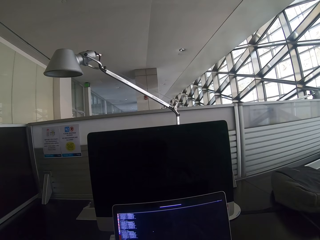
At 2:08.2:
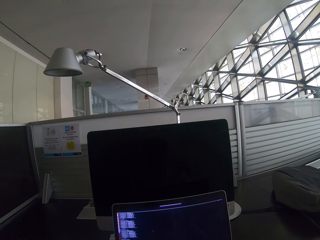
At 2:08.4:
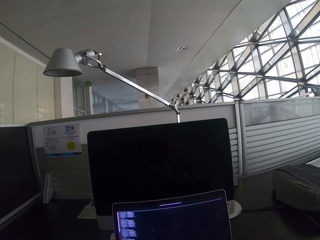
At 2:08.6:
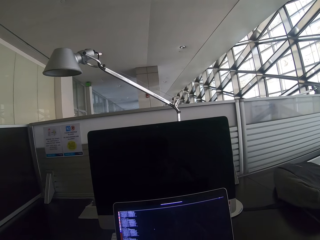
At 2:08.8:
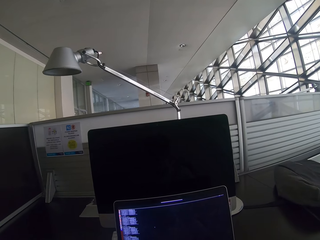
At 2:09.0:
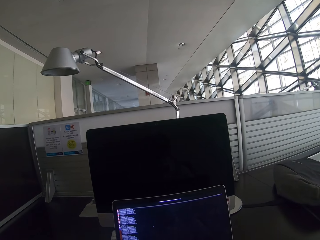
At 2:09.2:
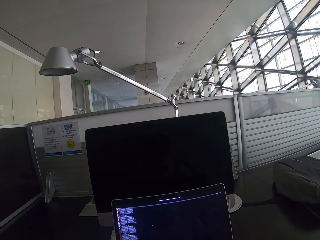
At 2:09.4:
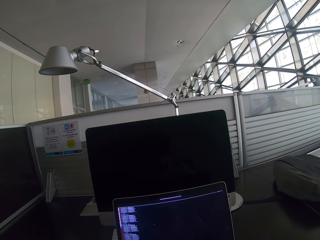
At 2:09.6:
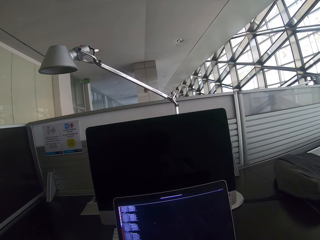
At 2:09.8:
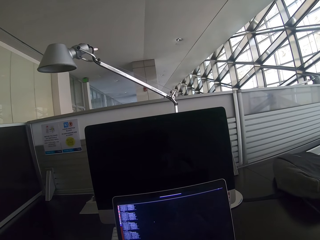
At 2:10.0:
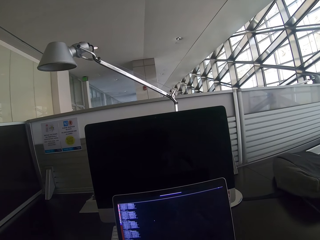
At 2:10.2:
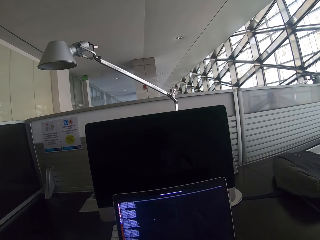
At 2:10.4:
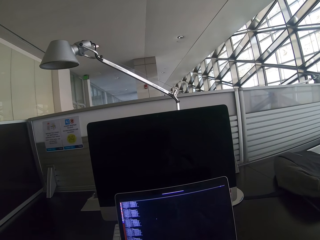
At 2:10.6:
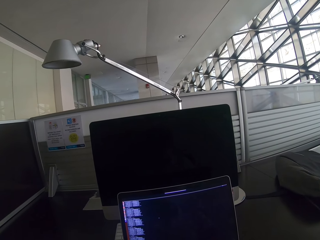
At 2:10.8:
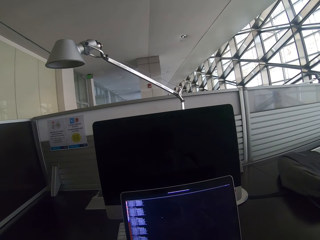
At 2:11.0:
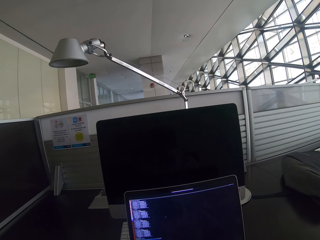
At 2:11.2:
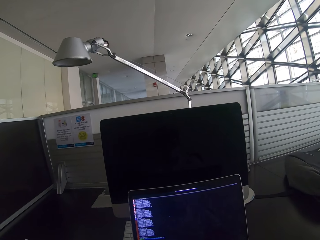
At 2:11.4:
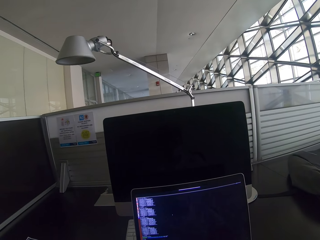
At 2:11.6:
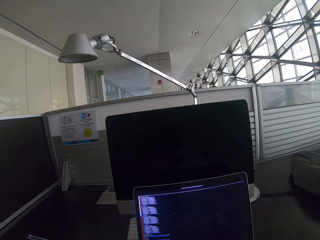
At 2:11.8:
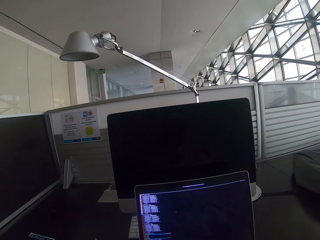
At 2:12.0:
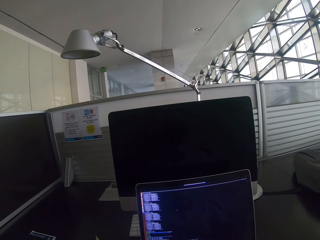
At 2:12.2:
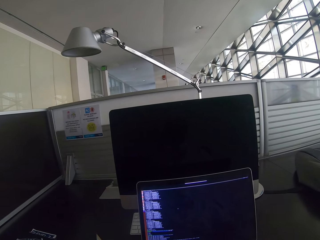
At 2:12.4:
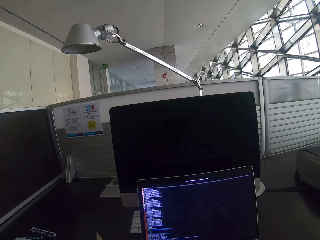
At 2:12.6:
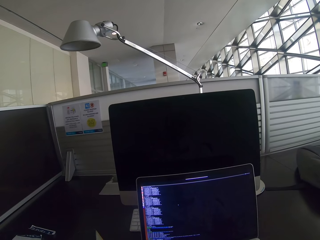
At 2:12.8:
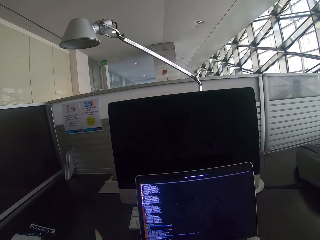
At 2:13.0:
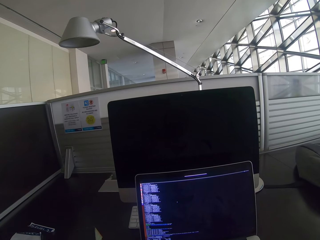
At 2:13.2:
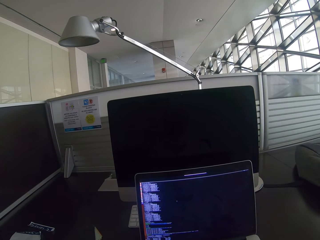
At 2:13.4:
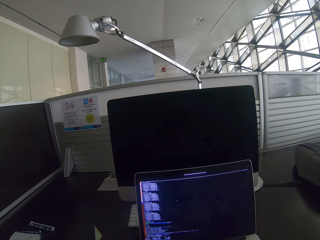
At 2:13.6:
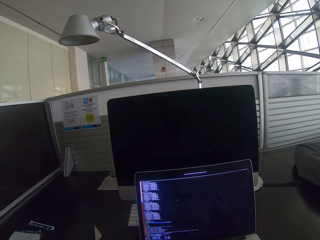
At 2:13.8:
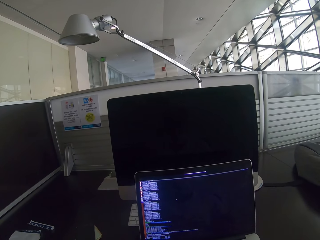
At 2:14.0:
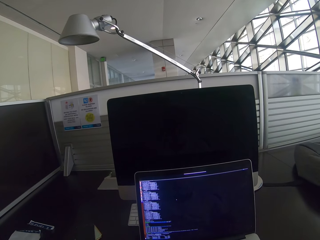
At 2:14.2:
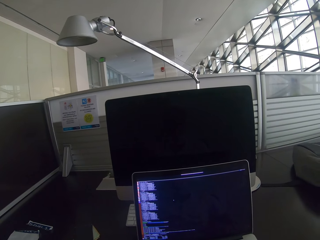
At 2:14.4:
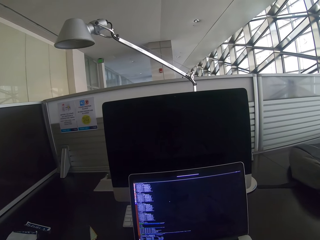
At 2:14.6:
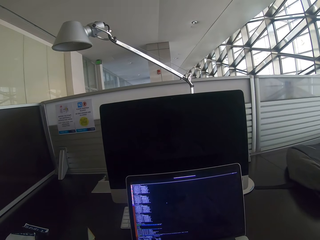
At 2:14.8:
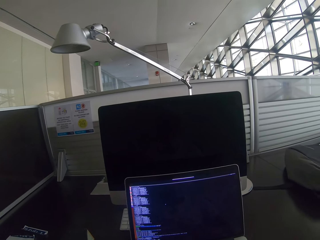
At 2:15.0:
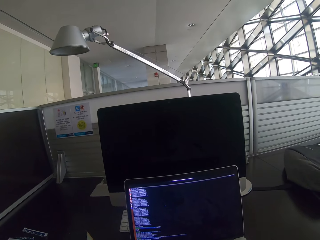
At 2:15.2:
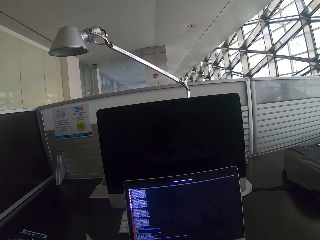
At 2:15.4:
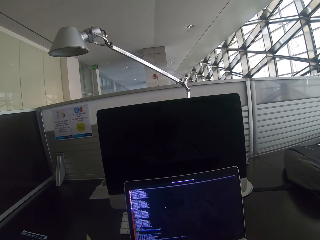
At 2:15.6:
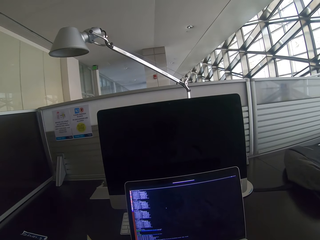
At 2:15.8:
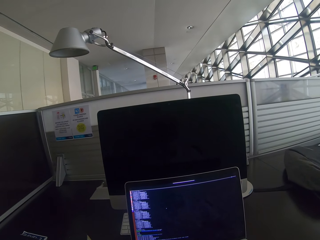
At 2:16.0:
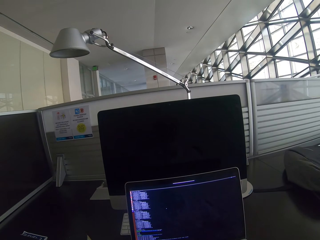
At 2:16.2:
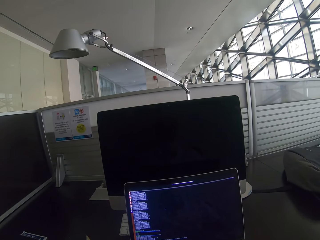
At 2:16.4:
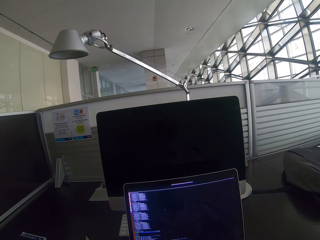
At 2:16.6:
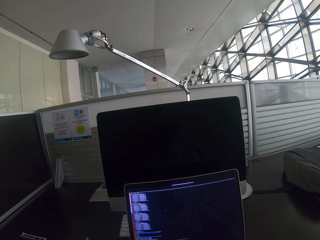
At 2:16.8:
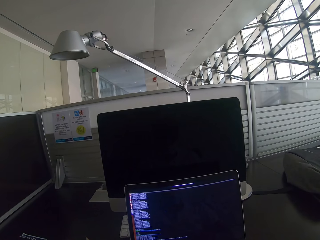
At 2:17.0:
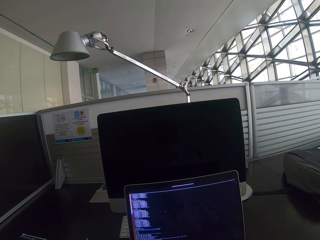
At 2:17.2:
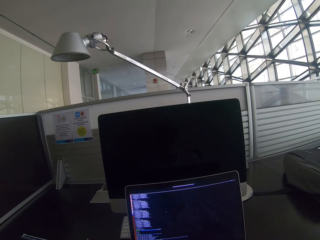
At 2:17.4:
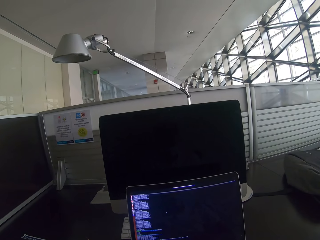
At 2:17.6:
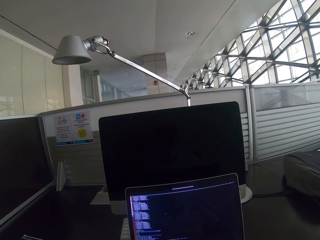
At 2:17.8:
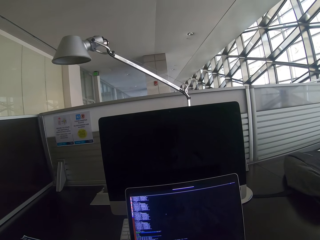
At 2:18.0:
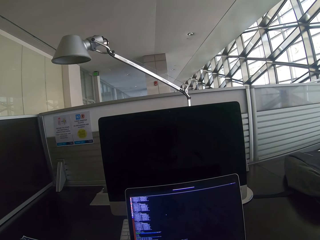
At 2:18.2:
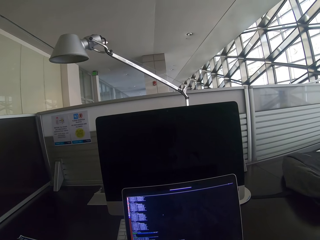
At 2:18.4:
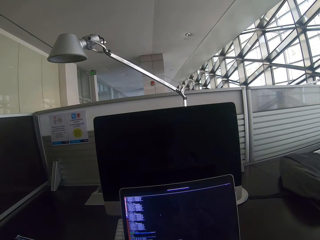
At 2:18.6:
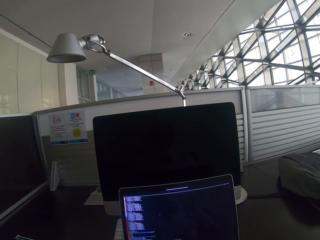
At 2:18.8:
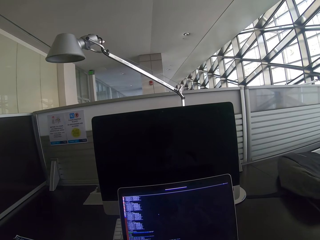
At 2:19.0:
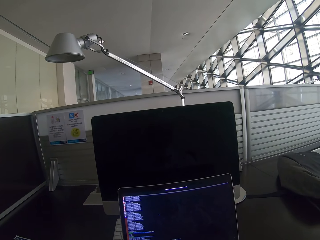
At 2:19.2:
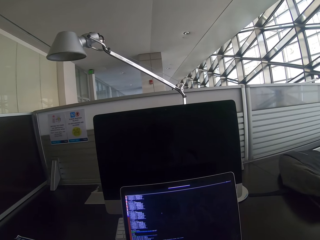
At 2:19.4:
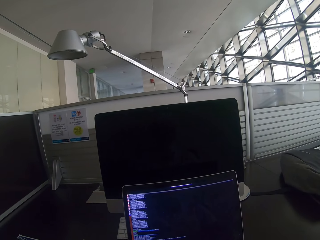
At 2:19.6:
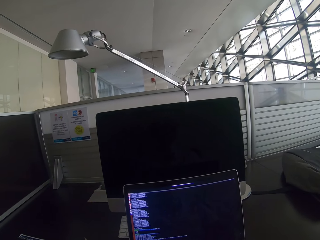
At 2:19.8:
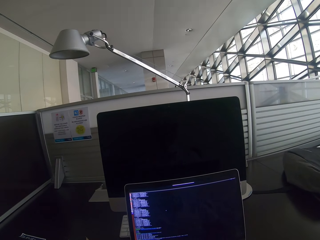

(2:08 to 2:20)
The camera wearer stares at the laptop. They scroll the mouse. They use the laptop. They stare at the laptop.

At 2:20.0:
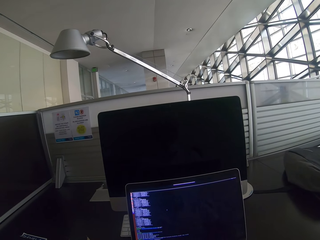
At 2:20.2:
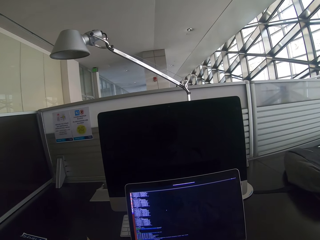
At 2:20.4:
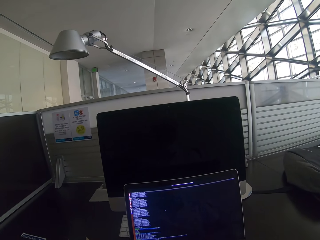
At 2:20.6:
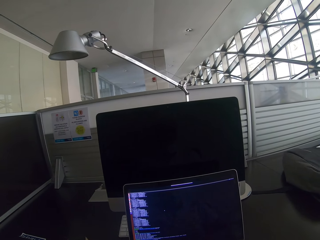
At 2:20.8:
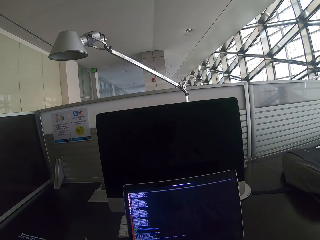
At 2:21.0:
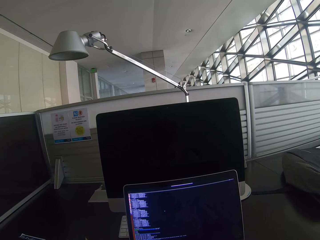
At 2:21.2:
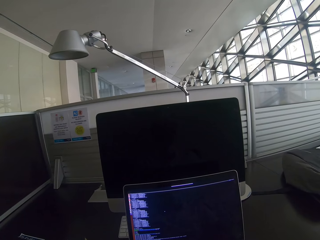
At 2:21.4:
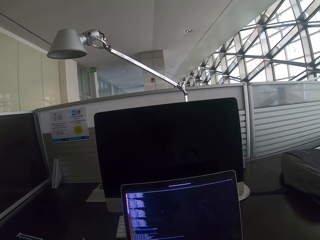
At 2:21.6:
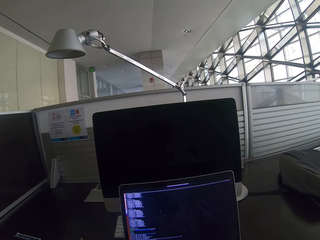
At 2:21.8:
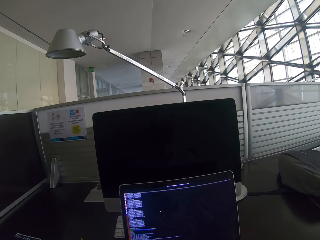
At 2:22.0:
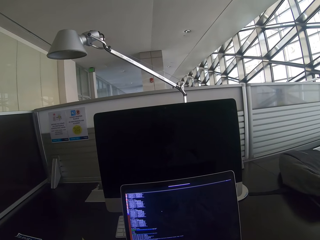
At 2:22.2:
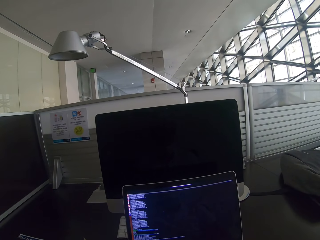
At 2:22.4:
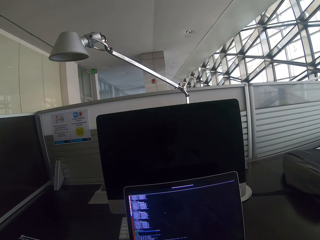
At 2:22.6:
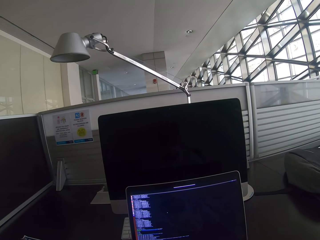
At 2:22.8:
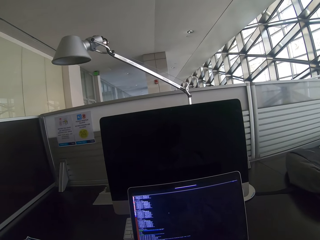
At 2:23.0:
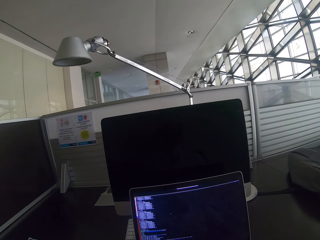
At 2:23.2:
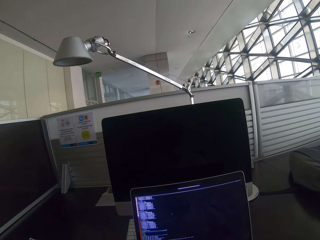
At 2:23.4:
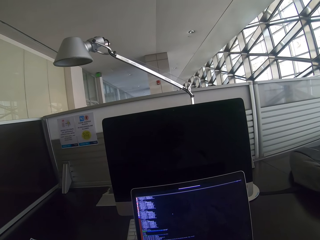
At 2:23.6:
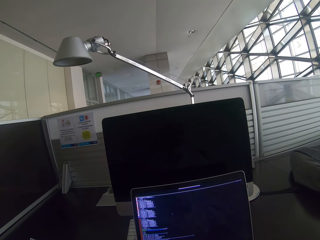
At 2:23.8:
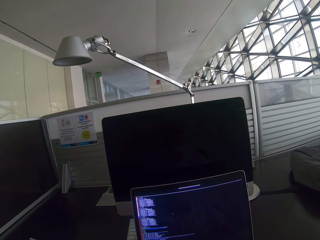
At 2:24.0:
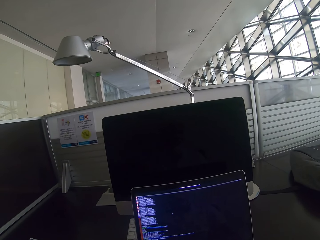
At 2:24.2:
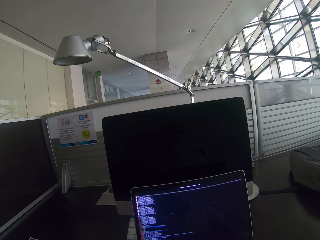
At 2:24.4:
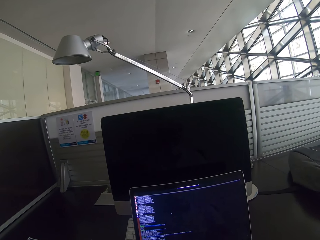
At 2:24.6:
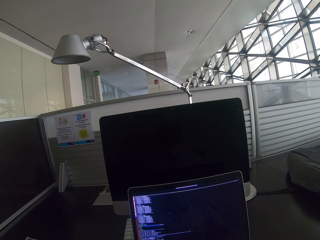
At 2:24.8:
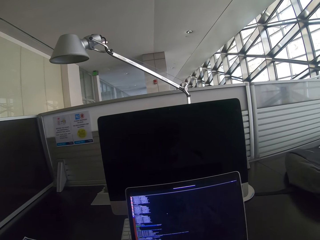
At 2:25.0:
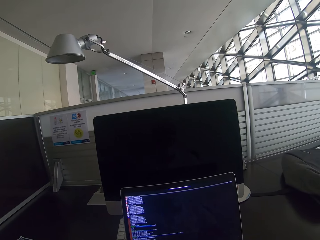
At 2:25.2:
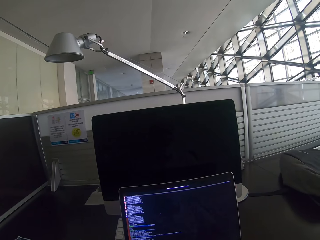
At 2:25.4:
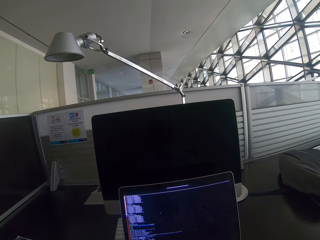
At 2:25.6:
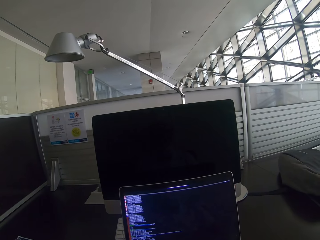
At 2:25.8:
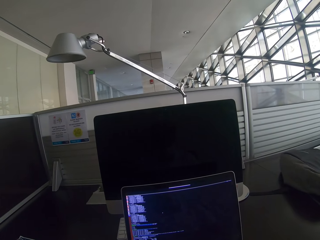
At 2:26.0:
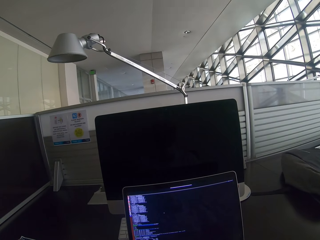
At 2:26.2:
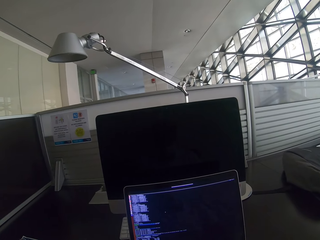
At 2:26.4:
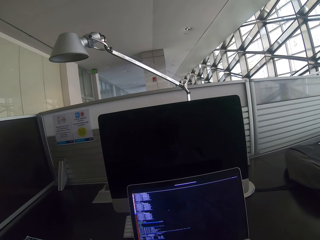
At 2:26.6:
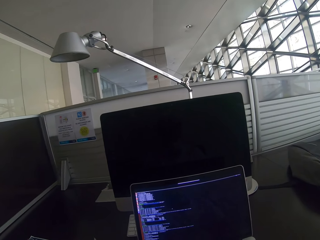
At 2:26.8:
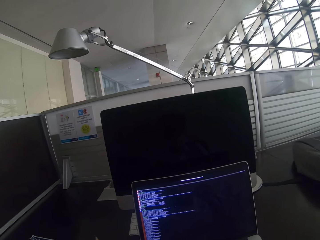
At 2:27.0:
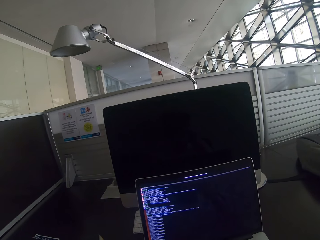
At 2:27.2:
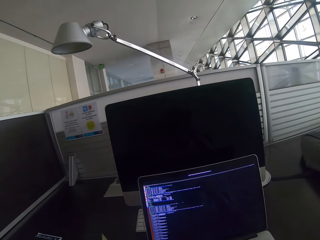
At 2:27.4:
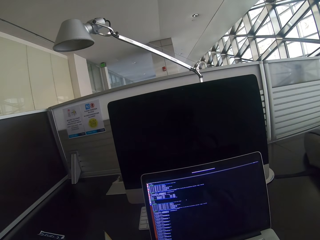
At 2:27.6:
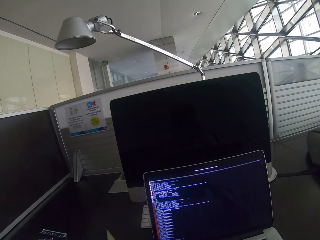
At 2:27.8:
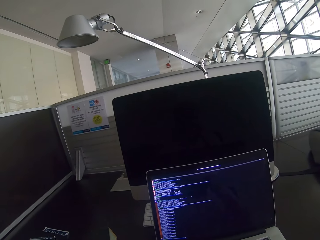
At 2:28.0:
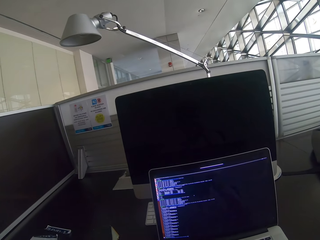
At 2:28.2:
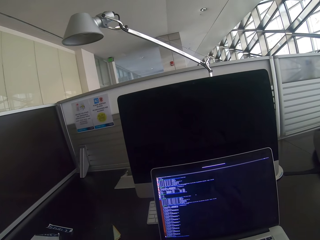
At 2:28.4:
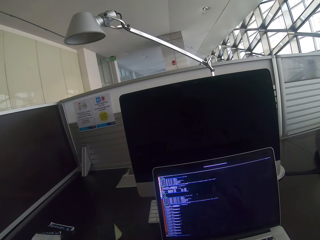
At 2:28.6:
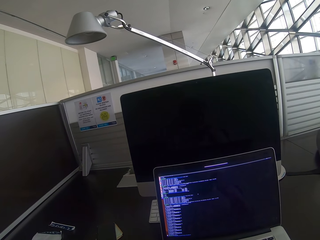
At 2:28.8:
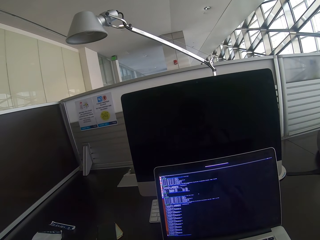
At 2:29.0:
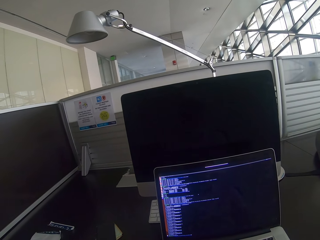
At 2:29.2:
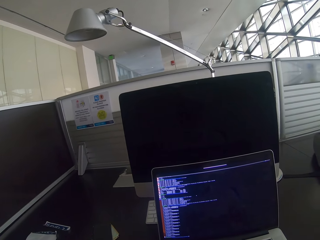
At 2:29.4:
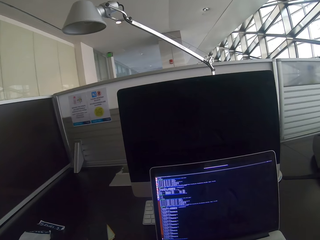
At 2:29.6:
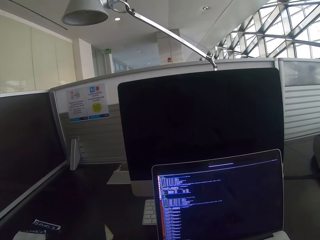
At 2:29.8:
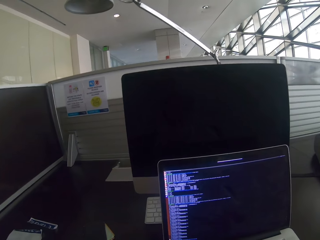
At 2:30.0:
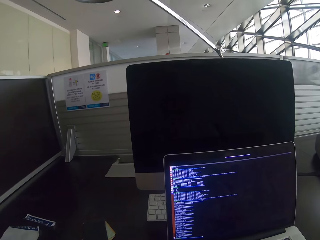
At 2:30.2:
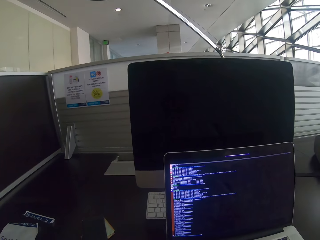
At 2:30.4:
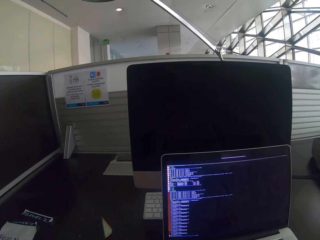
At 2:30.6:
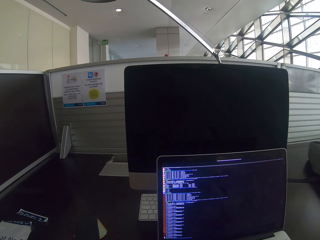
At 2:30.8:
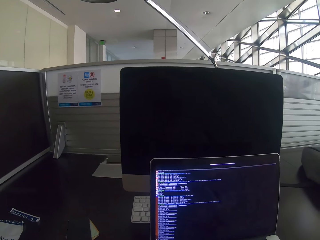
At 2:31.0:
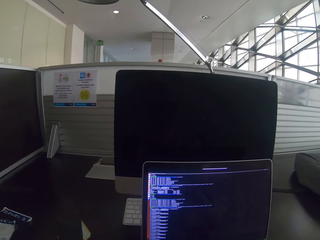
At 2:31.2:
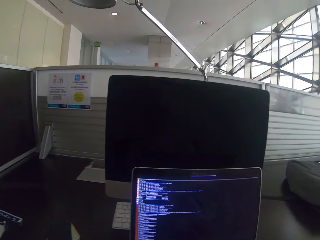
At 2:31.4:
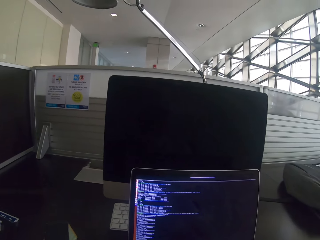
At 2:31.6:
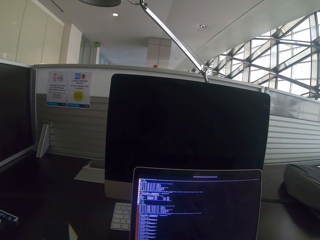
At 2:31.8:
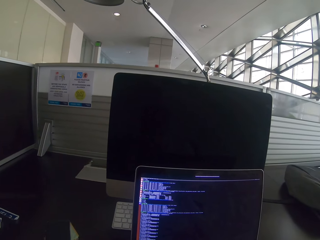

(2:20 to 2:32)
The camera wearer scrolls the mouse. They scroll up the laptop. They stare at the laptop. They scroll the mouse. They use the laptop. They stare at the laptop.
